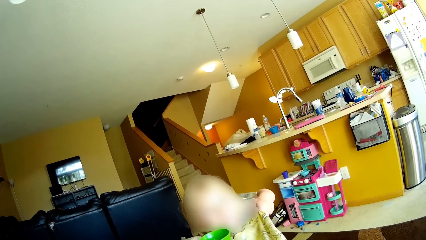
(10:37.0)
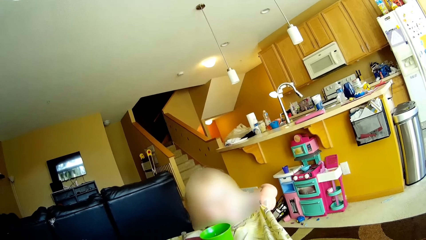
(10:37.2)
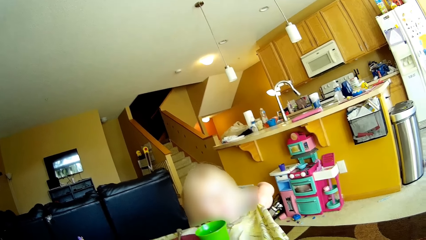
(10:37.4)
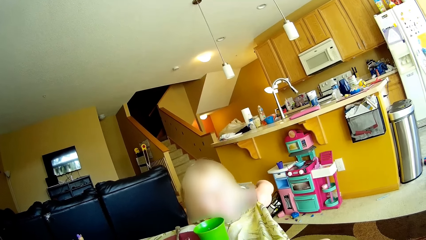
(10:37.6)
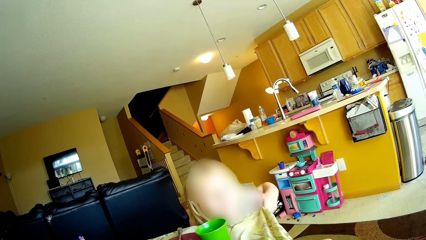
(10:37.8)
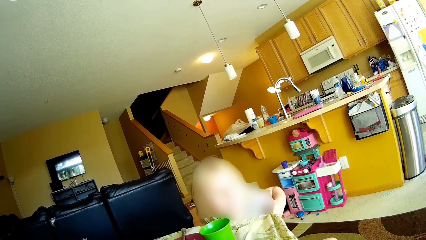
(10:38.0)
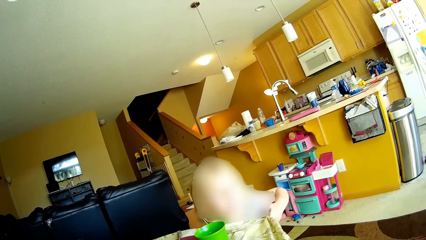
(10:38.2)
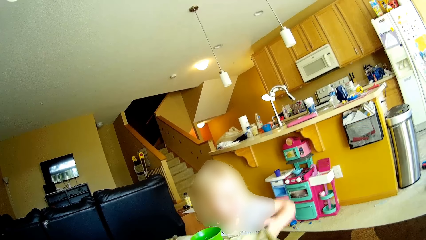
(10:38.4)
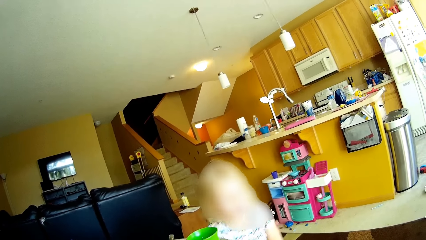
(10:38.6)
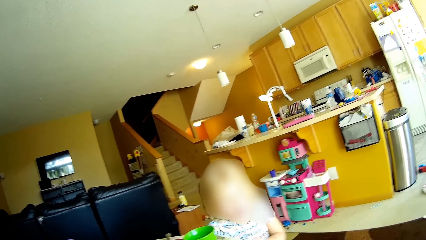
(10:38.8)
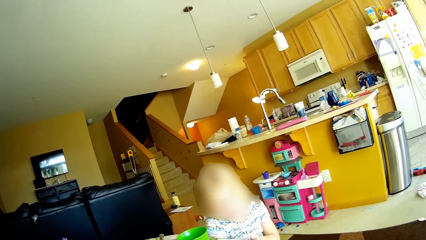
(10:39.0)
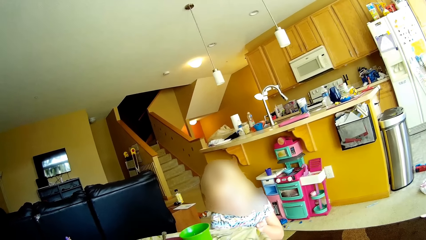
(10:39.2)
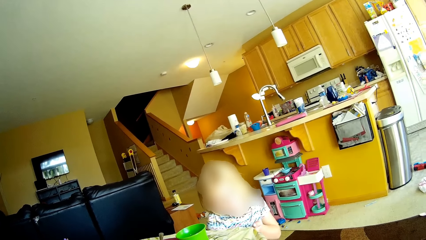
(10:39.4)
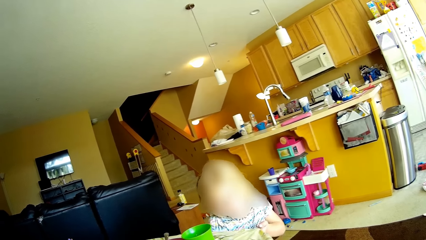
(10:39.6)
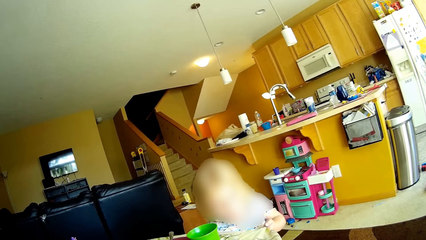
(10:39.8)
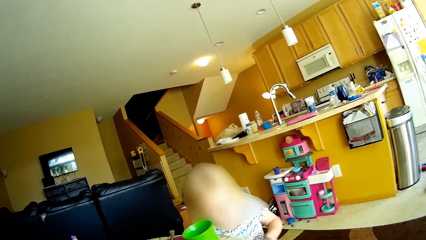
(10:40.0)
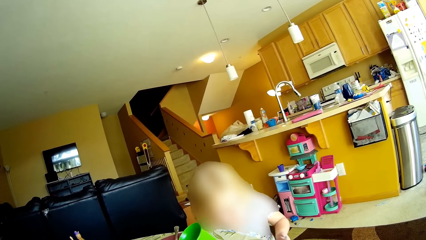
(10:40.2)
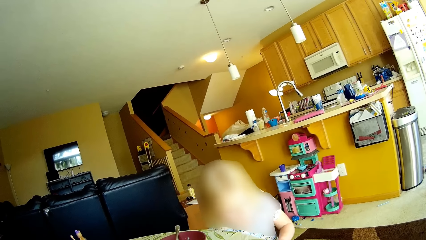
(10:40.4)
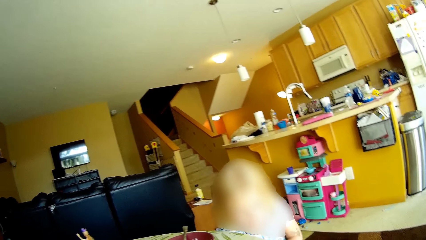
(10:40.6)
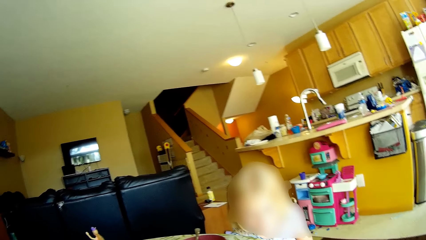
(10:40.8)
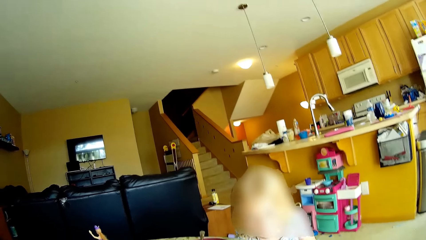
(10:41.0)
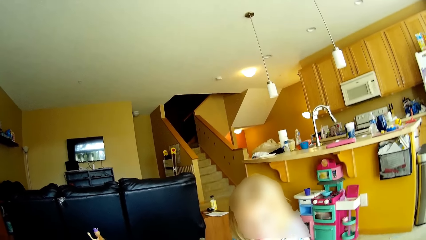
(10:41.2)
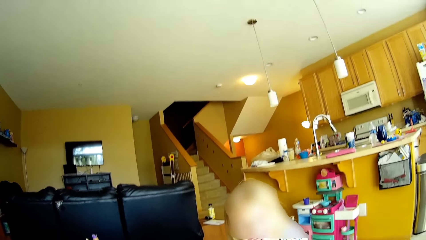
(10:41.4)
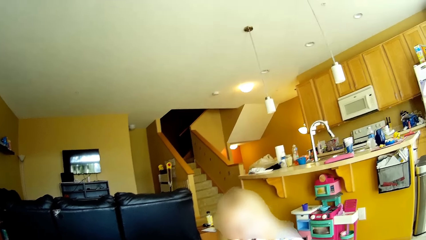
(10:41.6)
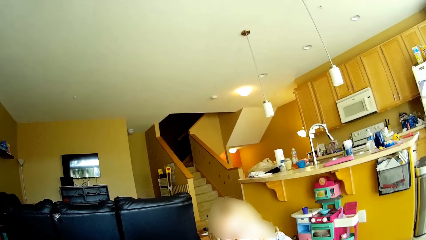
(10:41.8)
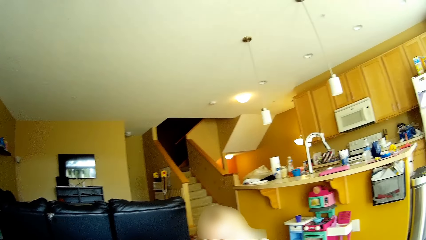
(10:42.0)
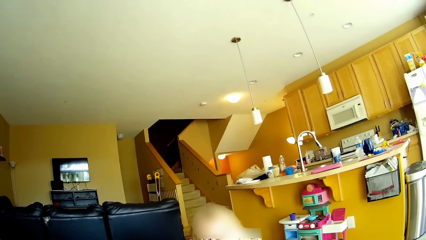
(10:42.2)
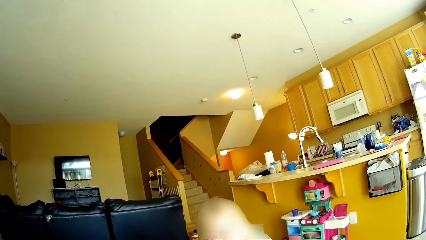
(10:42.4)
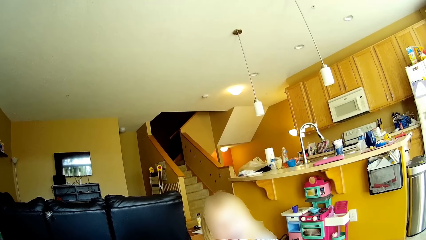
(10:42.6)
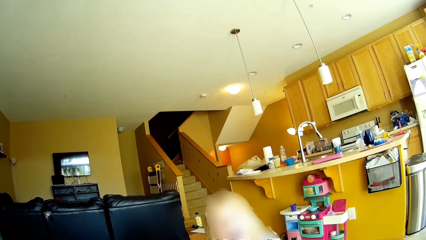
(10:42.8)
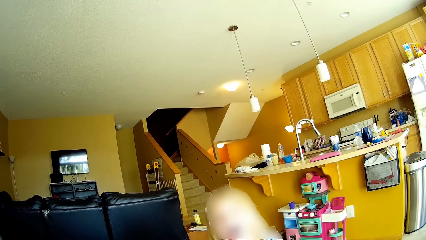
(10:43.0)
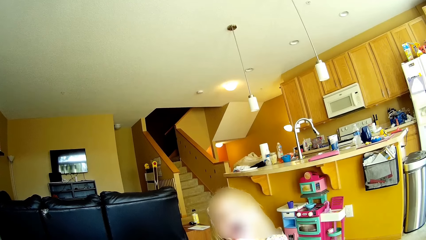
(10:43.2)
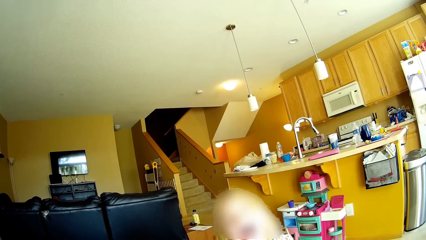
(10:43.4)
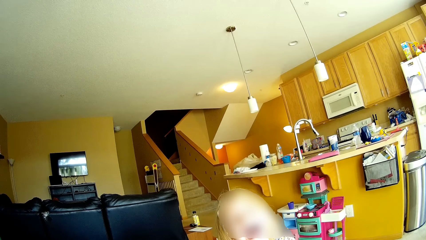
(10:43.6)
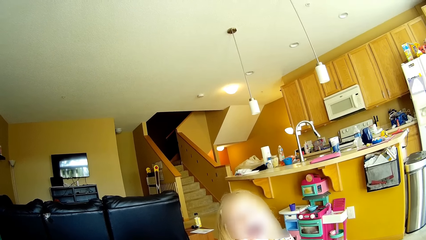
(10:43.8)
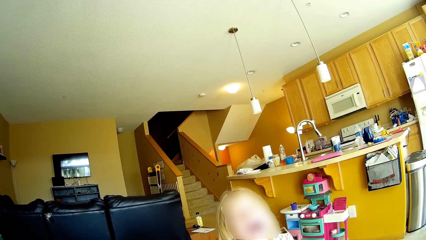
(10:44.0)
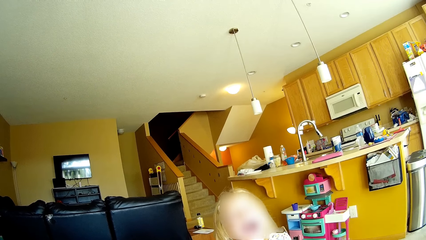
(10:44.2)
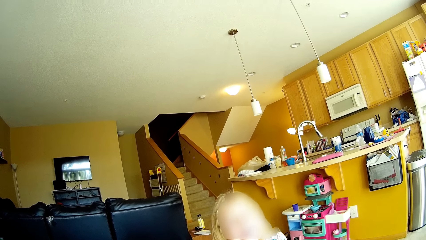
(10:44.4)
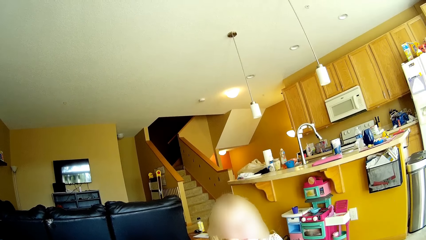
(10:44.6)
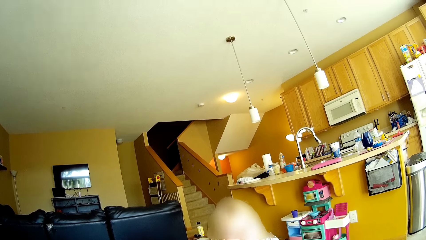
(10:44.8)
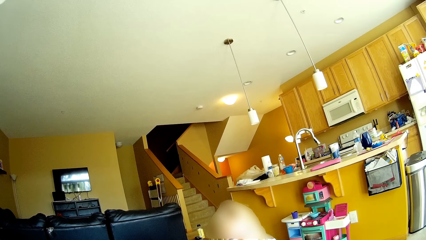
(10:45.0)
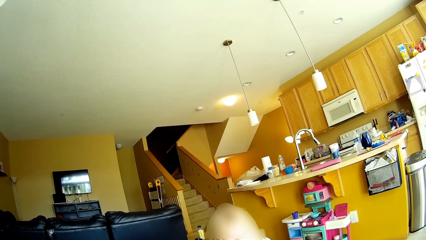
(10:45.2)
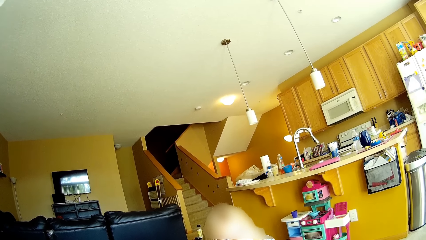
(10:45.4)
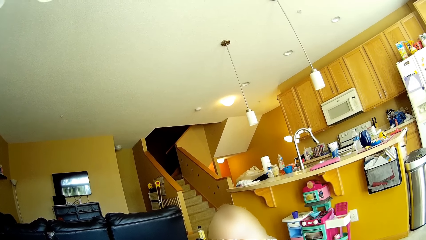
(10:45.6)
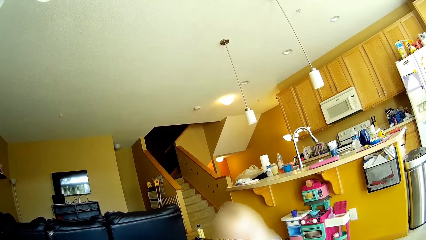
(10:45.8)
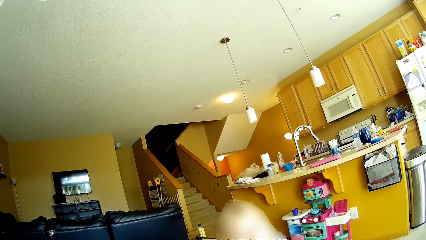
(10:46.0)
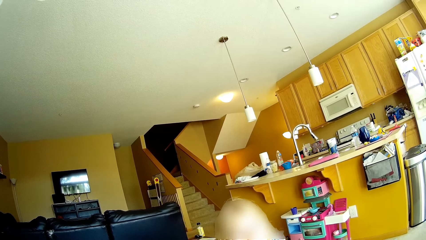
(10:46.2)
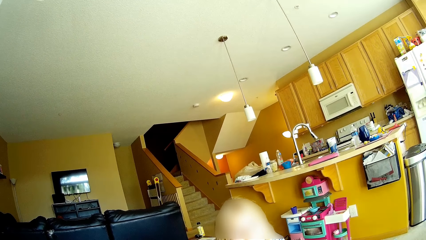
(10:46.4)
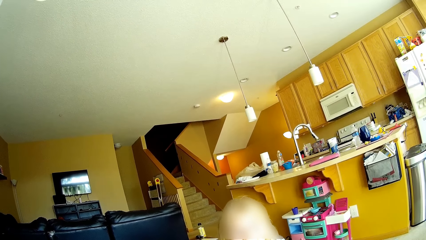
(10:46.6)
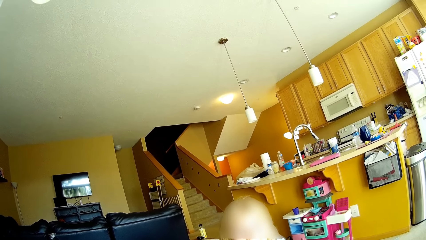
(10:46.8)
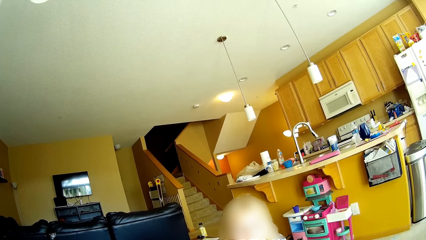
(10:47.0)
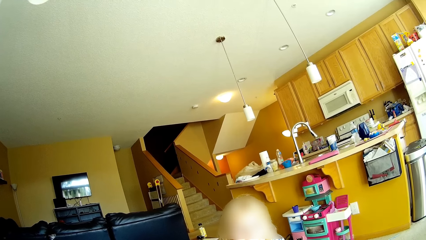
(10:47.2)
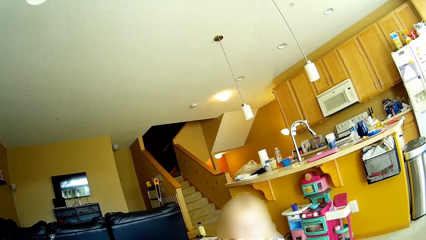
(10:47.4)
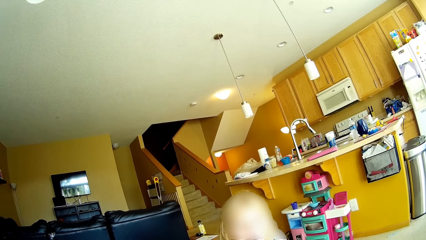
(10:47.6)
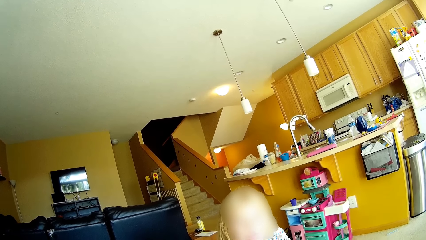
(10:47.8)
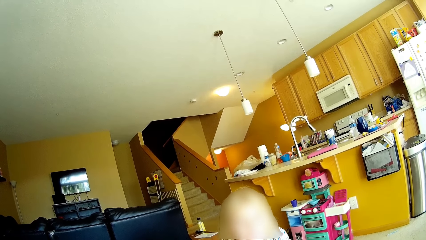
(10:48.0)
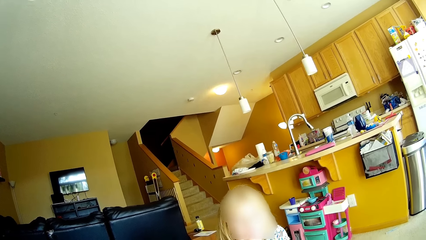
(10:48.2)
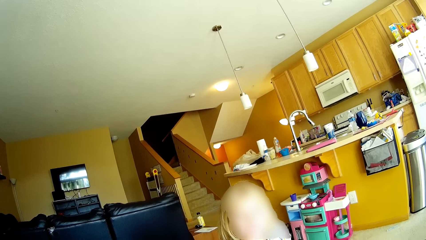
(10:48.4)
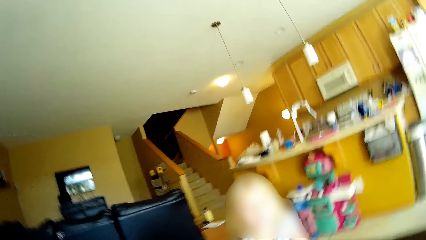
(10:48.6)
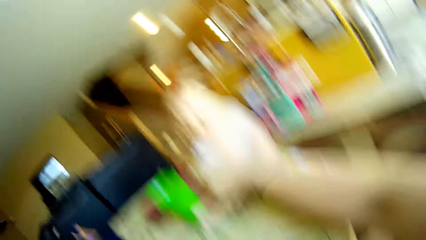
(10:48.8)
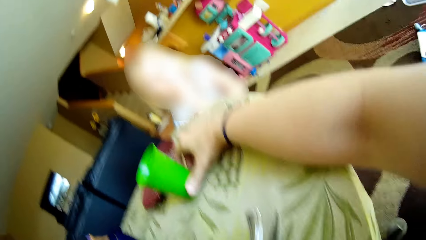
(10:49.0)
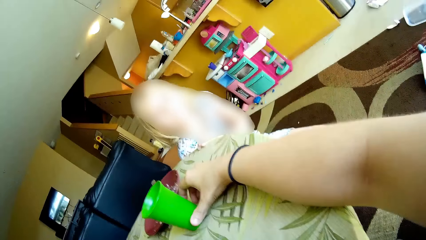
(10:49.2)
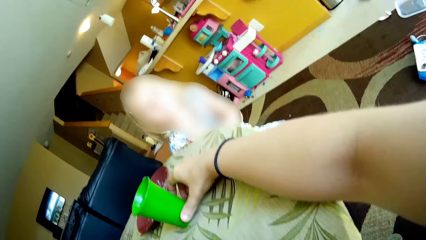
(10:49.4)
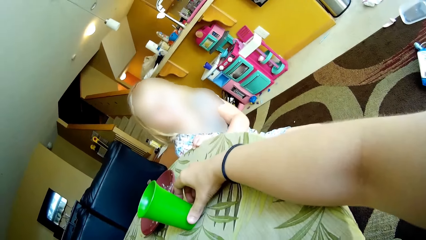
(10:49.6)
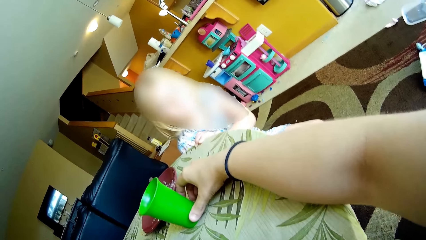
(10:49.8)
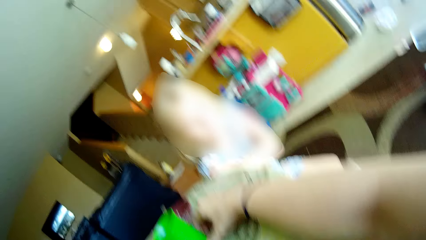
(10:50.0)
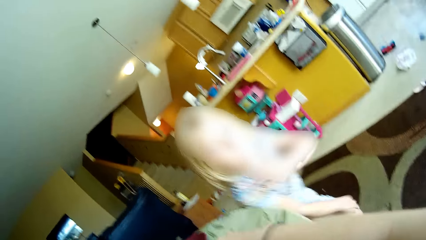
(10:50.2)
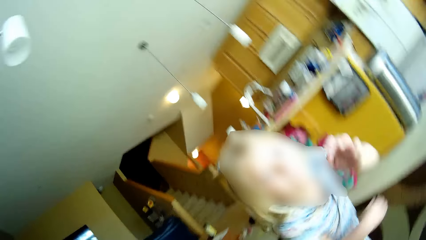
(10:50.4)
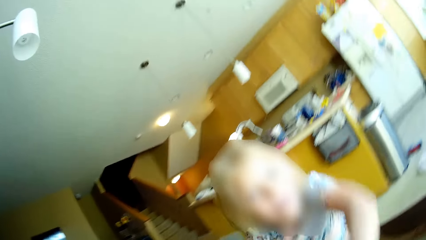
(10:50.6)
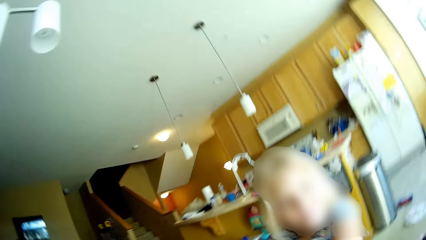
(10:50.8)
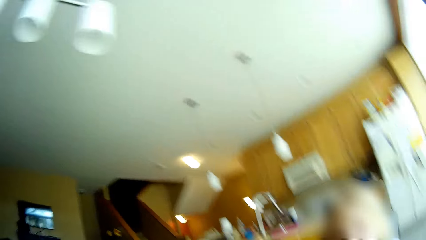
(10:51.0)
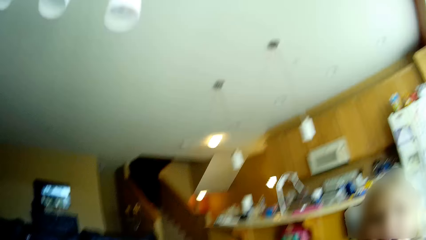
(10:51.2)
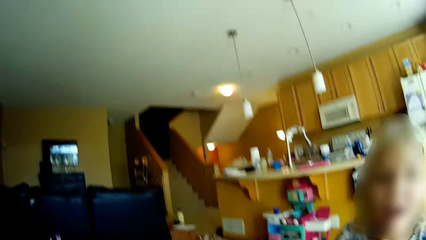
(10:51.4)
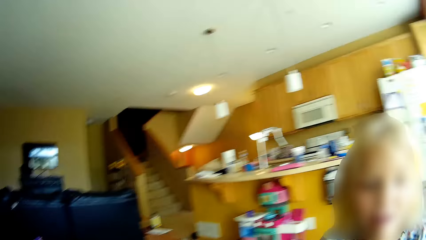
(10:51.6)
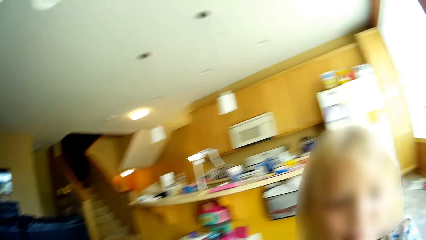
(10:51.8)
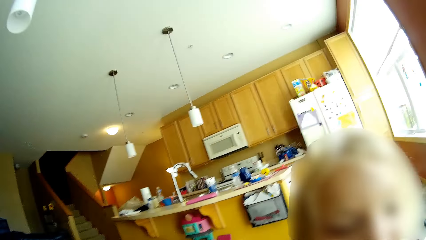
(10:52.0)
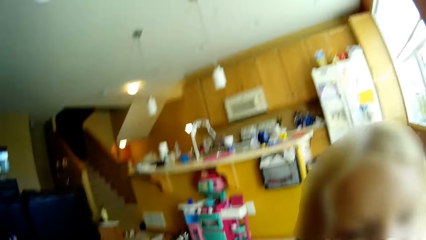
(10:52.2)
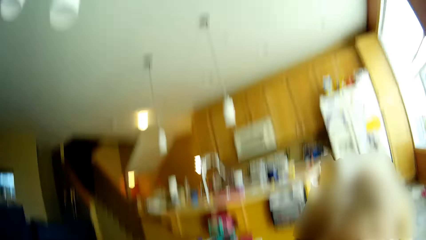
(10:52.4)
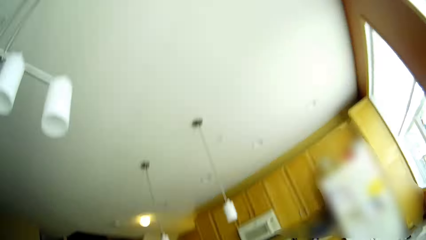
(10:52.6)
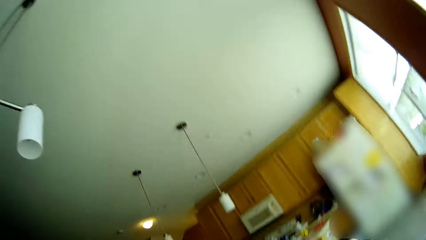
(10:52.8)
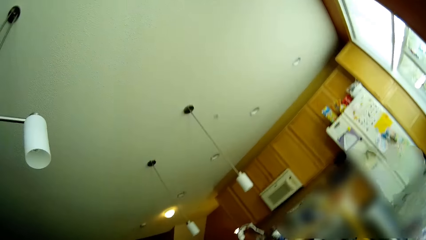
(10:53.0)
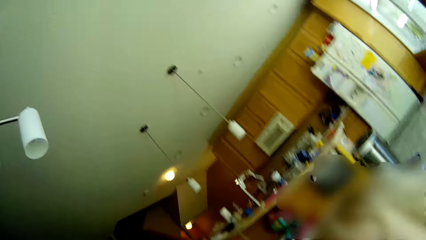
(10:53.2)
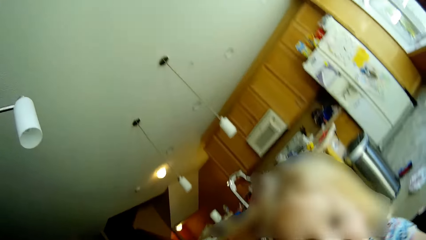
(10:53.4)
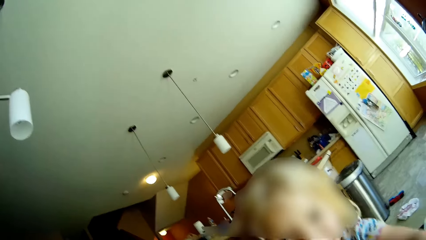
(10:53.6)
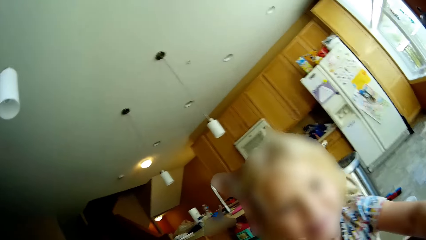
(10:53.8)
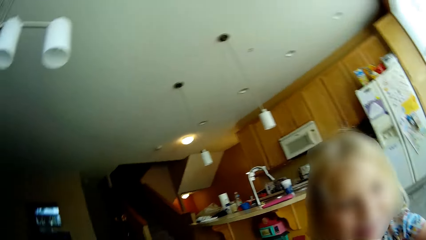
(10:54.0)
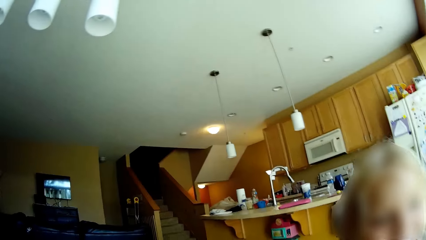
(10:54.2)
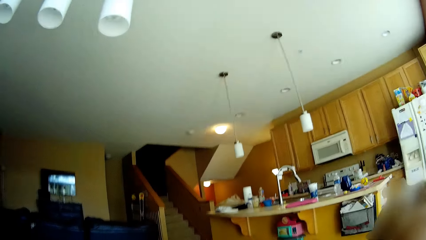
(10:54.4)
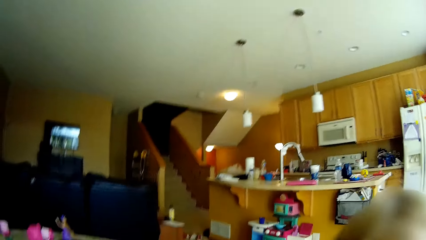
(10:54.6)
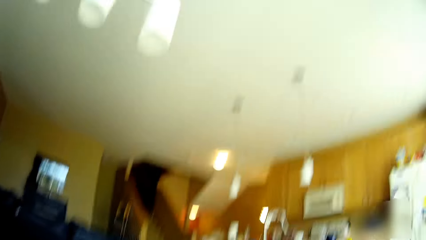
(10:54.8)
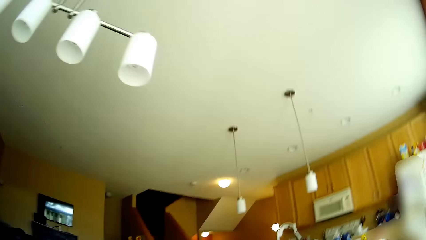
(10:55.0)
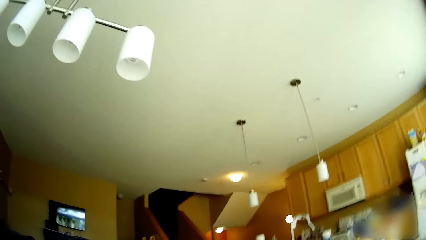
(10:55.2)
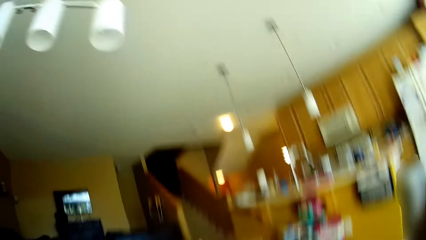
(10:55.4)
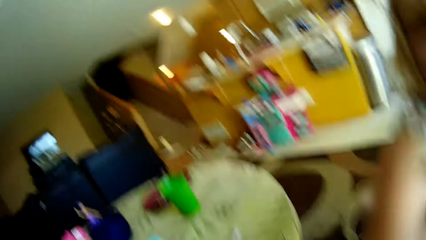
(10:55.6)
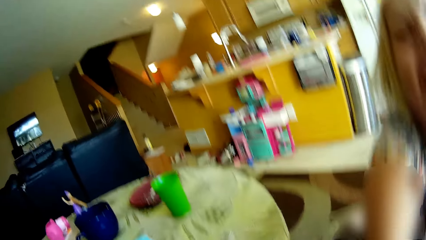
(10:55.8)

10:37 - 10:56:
A girl pulls the table cover with her left hand. The girl hits the cup with her right hand. The camera wearer looks around. She adjusts the cup on the table with her right hand. The girl walks towards the camera wearer. The girl does something. The girl walks around the room.
